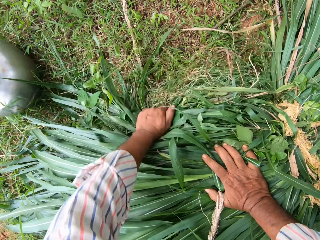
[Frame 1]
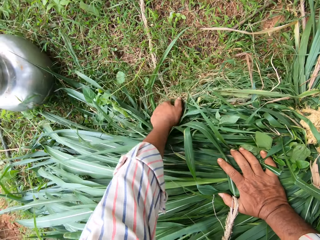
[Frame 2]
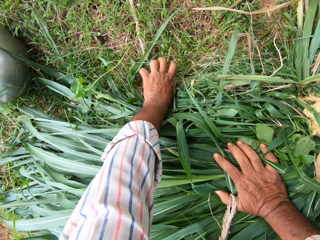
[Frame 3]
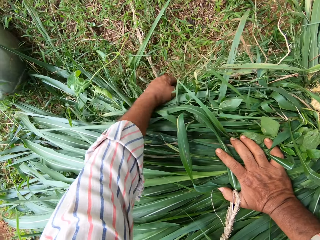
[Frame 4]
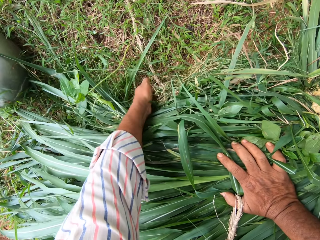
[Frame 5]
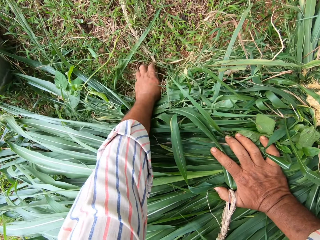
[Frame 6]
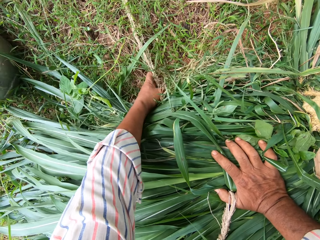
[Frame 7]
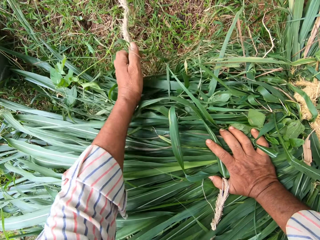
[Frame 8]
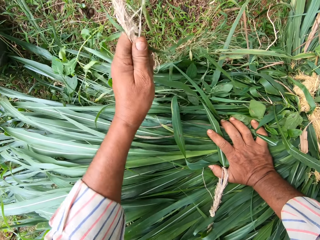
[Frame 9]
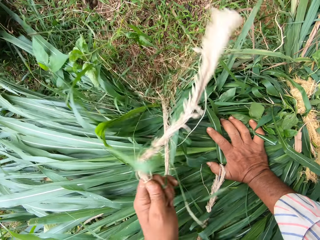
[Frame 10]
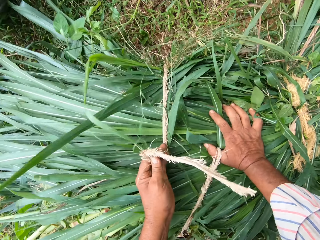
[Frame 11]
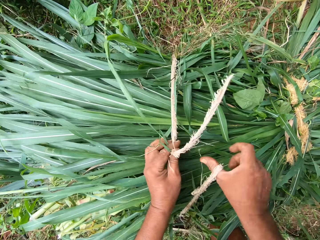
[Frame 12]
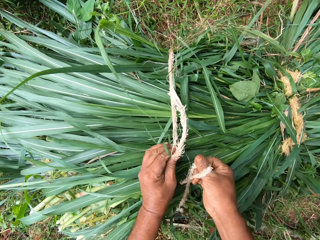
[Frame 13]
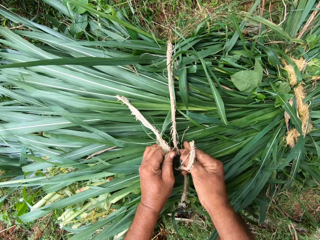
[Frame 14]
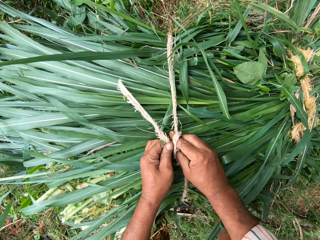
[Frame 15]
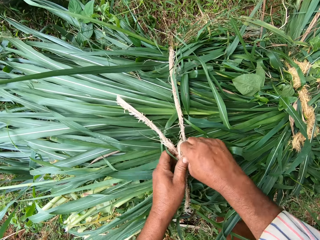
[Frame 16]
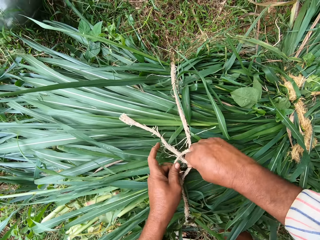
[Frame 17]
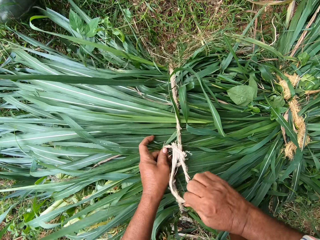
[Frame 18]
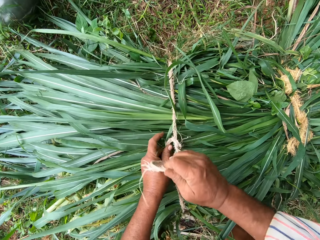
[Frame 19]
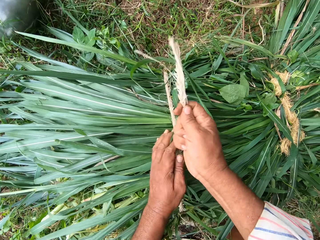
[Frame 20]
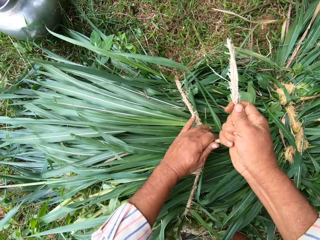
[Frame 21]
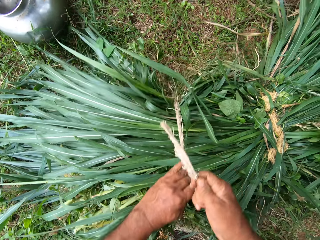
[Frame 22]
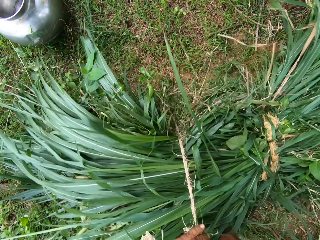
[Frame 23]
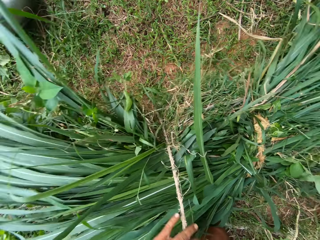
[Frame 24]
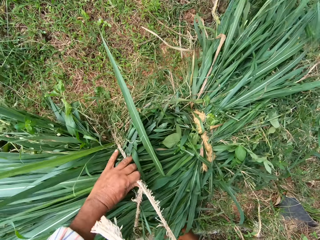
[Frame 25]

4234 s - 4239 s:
The camera wearer wraps the pile of grass with rope.

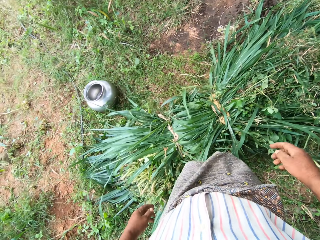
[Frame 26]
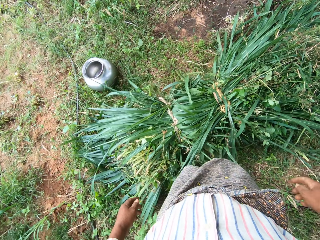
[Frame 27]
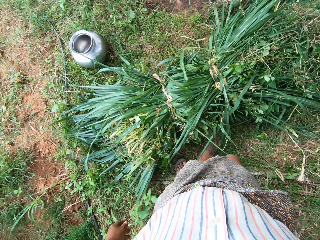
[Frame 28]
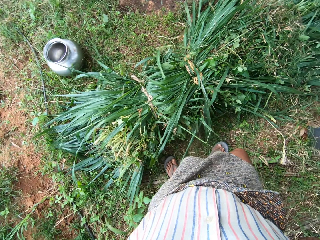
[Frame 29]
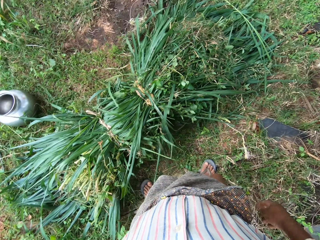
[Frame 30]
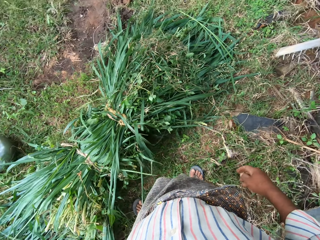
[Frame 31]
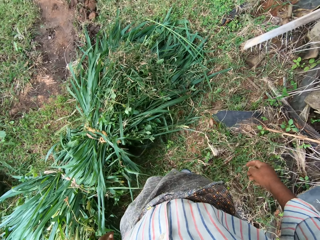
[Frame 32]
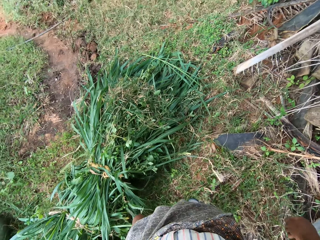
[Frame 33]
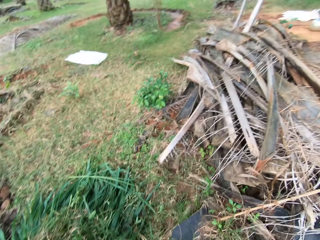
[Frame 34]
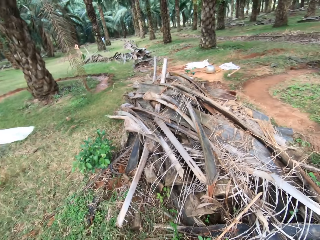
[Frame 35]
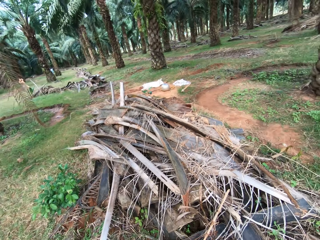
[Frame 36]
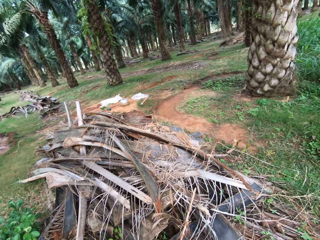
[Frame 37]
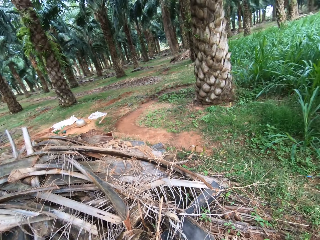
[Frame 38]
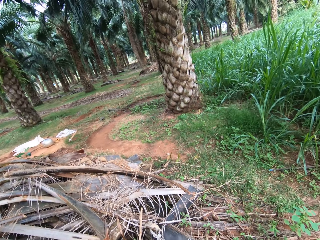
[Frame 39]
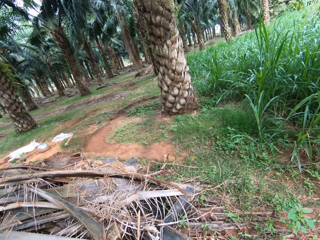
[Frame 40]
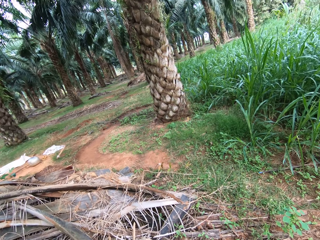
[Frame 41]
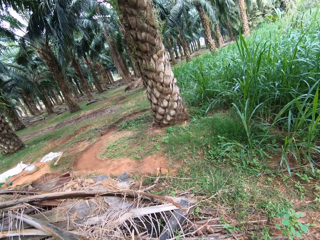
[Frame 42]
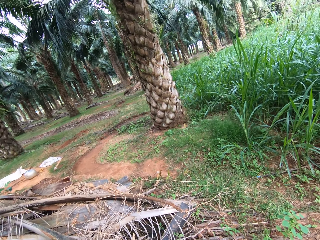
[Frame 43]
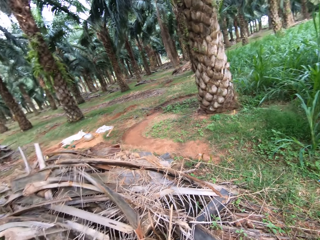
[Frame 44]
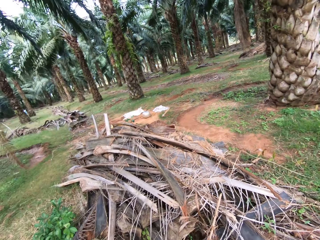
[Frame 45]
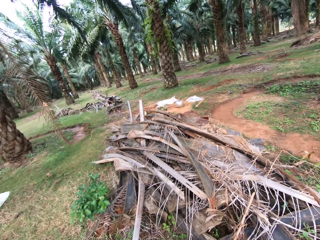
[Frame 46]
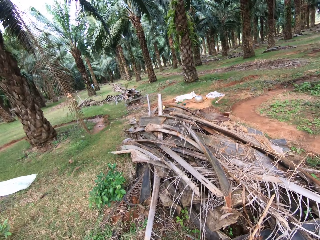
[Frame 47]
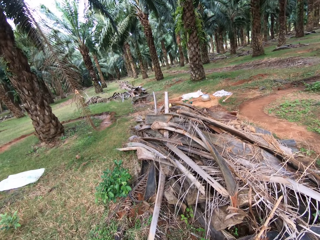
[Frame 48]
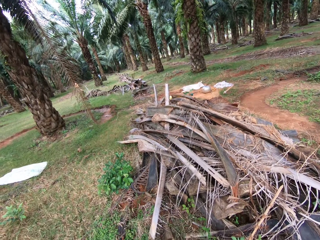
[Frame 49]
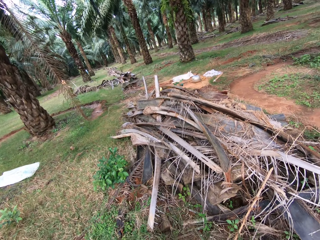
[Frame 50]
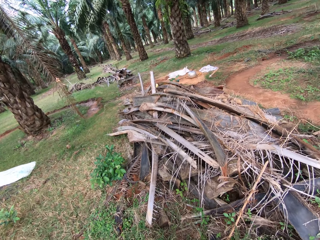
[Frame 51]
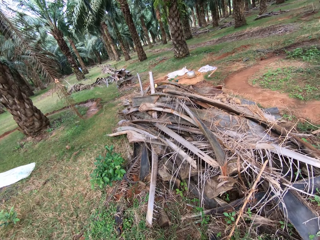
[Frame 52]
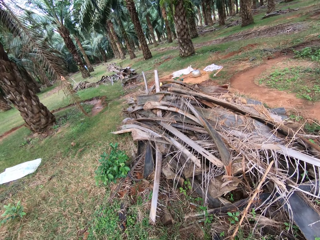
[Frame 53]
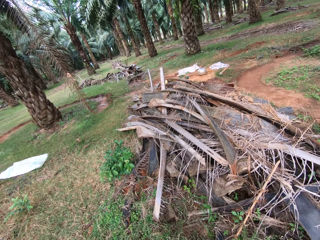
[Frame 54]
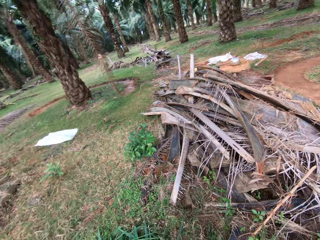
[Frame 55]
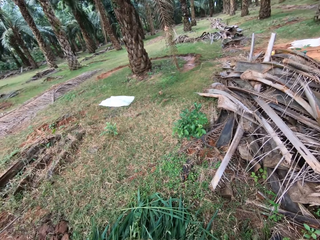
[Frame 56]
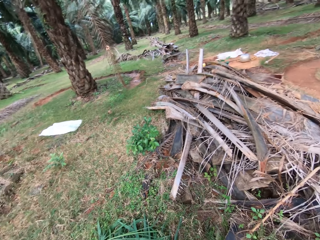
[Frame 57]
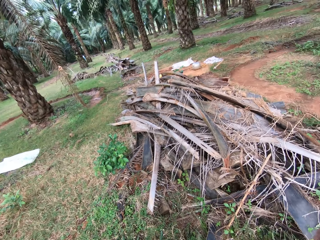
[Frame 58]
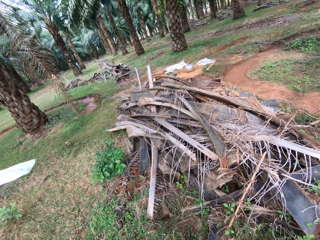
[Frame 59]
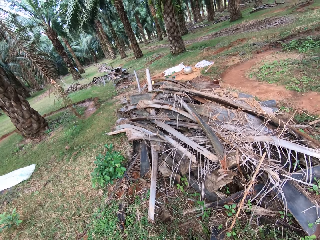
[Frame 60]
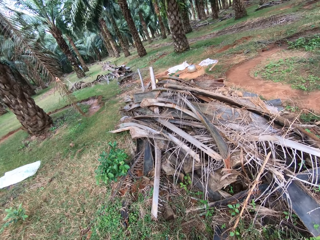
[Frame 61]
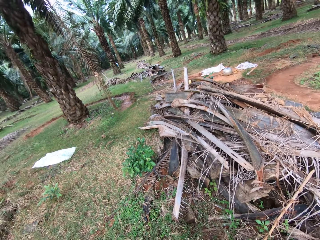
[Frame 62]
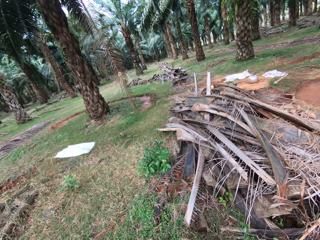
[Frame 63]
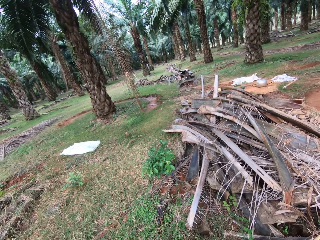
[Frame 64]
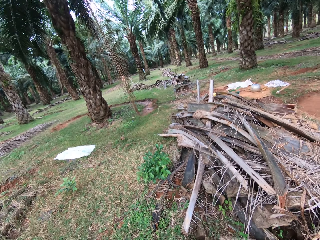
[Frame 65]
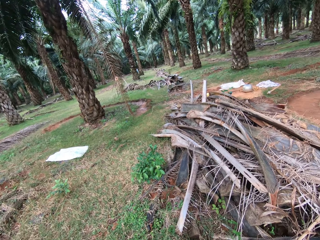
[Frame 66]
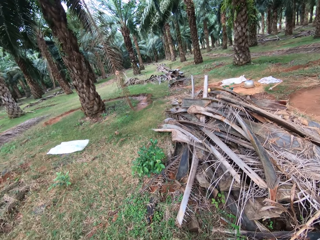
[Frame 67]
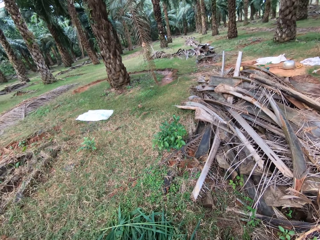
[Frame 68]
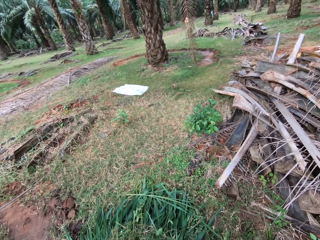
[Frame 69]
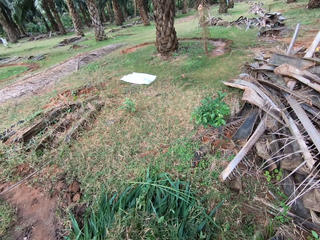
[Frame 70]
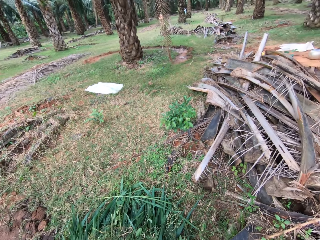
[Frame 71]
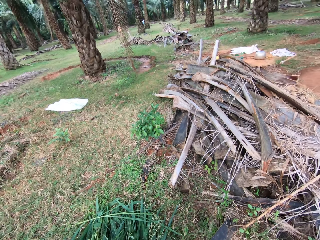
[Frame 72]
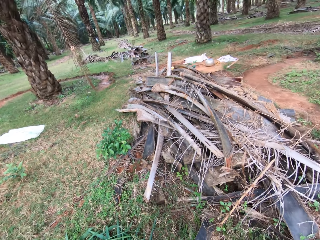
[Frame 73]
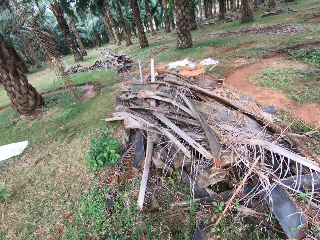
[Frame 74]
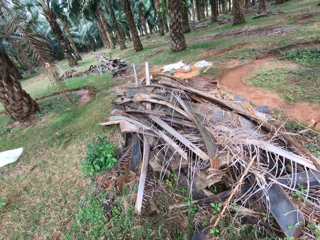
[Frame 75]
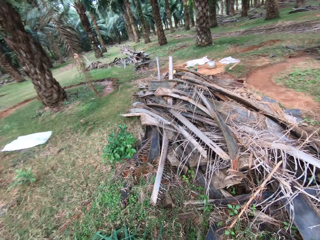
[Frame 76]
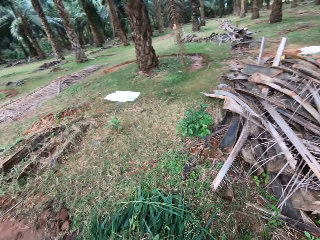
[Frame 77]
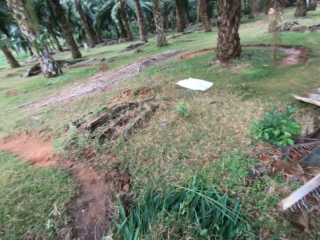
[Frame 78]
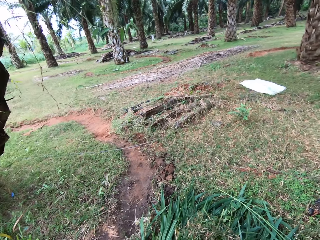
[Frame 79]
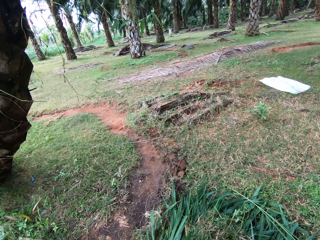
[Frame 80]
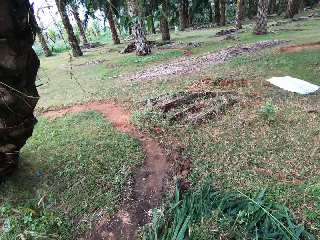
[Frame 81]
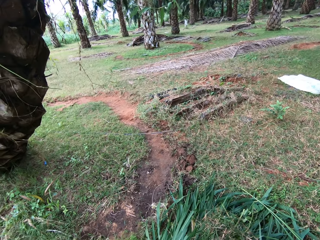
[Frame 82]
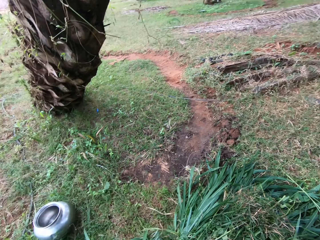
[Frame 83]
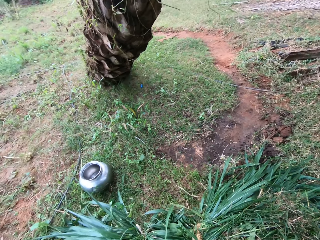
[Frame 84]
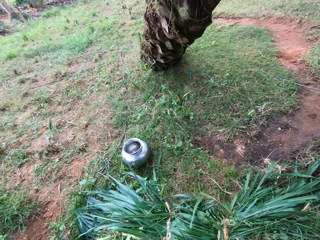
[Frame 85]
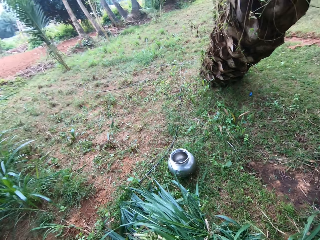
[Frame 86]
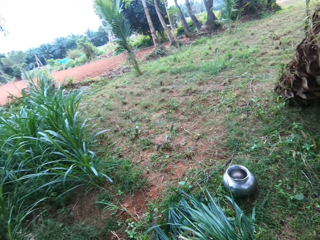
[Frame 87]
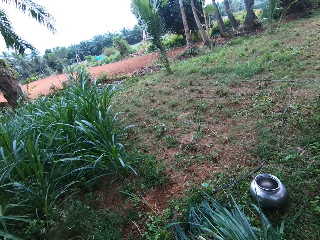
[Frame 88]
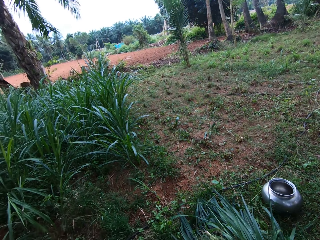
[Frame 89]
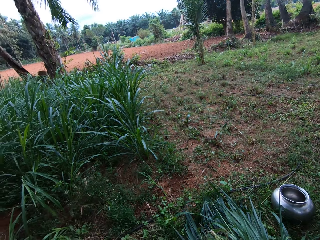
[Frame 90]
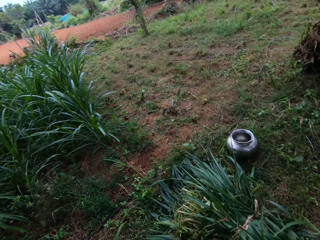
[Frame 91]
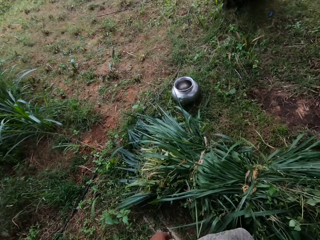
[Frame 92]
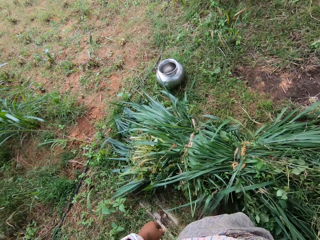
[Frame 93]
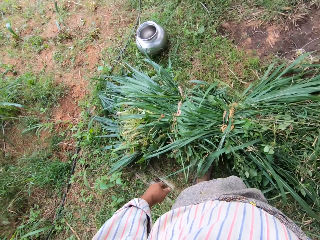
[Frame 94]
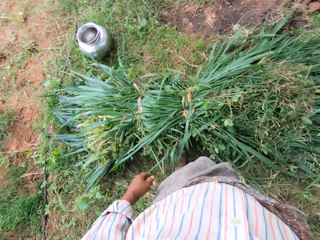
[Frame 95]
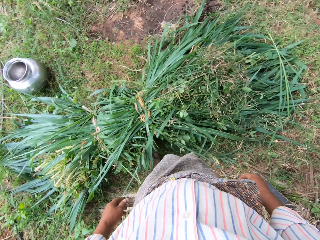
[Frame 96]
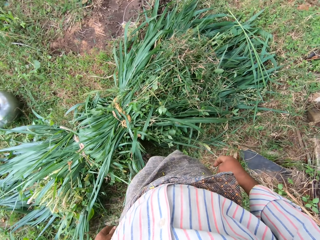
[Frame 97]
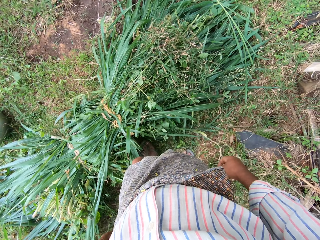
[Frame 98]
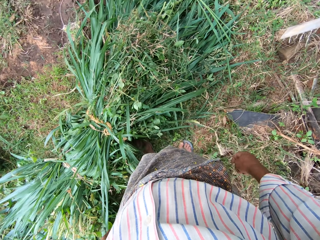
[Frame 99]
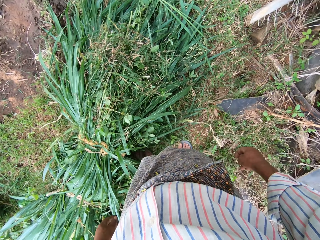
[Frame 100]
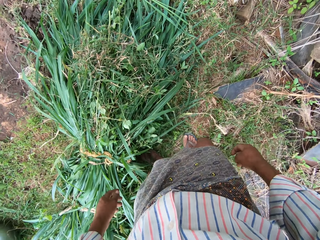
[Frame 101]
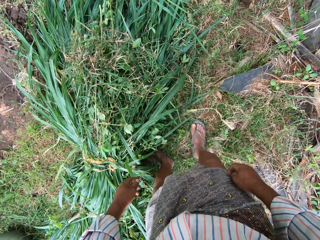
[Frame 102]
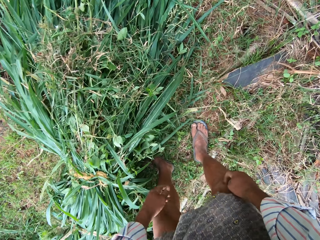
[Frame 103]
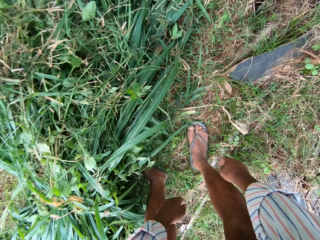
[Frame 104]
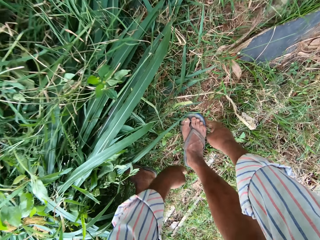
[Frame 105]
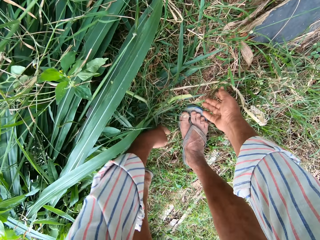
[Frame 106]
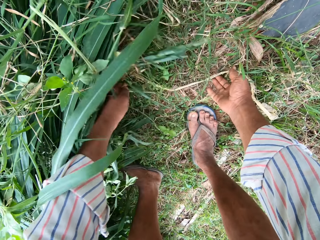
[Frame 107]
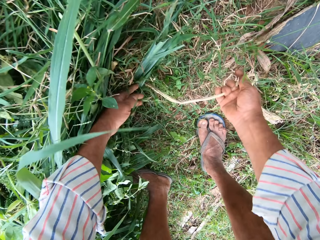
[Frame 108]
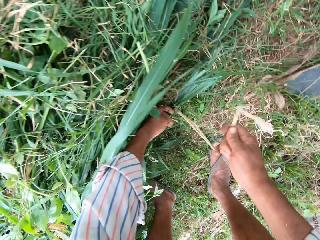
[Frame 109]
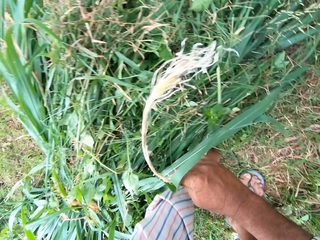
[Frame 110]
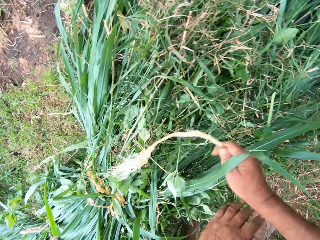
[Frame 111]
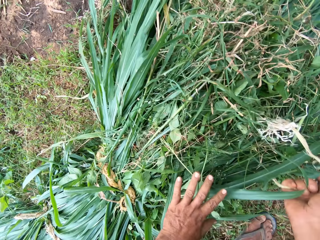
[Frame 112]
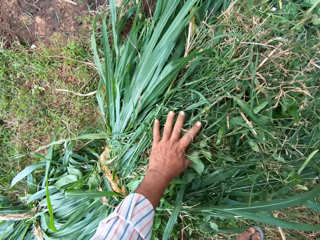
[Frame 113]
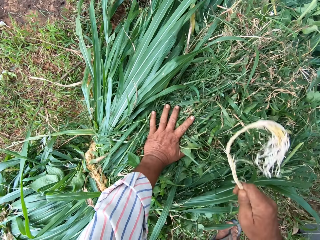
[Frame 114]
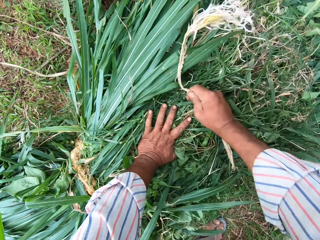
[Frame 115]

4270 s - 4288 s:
The camera wearer looks around the backyard. They pick up a rope.
